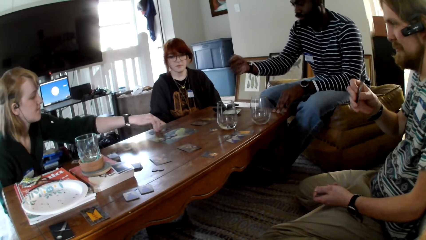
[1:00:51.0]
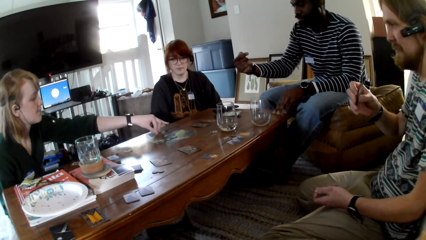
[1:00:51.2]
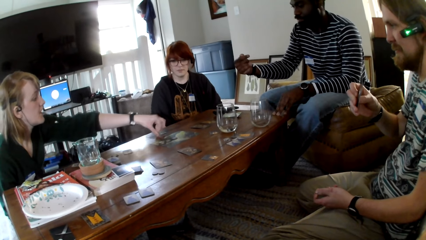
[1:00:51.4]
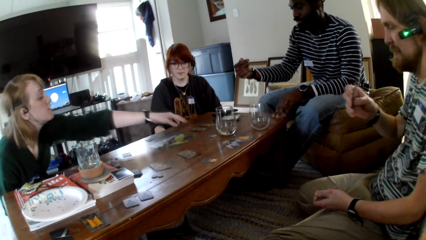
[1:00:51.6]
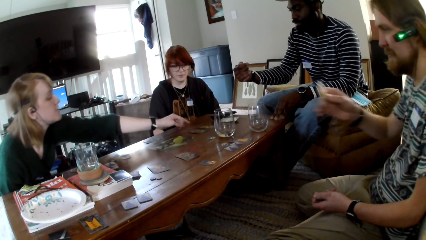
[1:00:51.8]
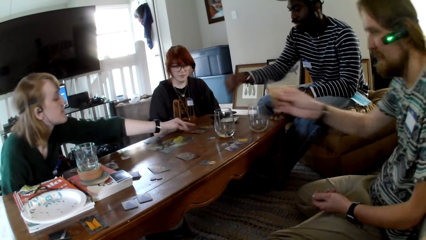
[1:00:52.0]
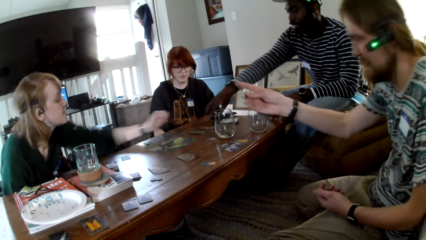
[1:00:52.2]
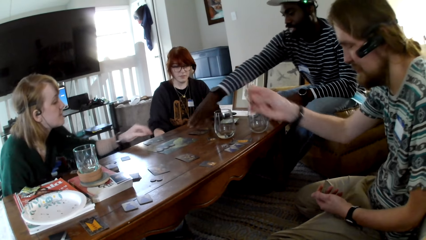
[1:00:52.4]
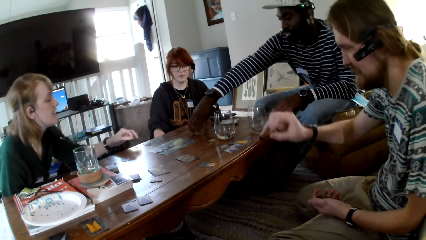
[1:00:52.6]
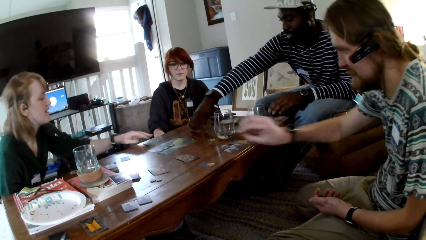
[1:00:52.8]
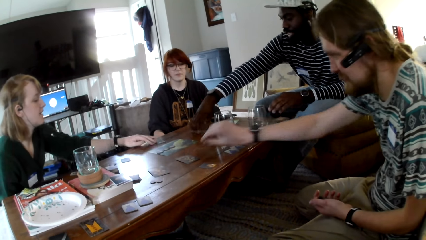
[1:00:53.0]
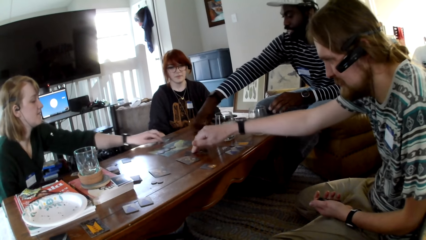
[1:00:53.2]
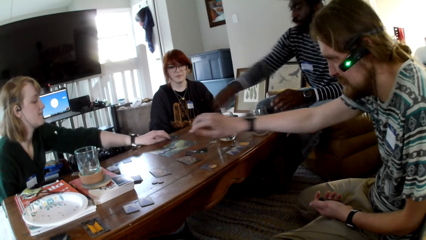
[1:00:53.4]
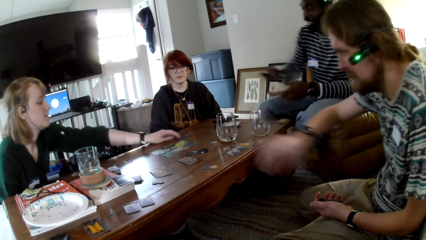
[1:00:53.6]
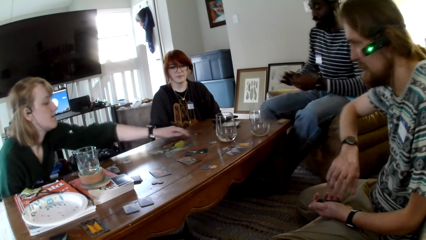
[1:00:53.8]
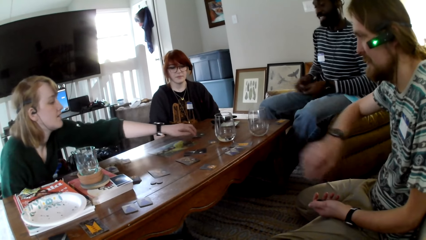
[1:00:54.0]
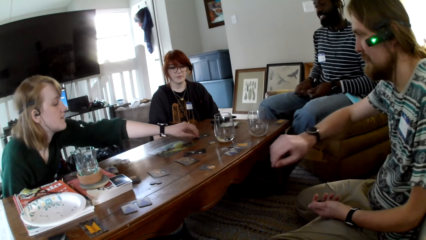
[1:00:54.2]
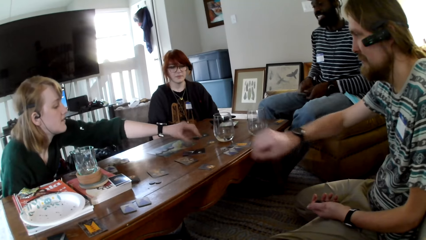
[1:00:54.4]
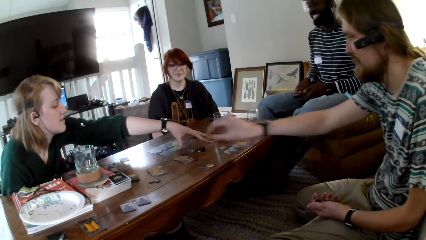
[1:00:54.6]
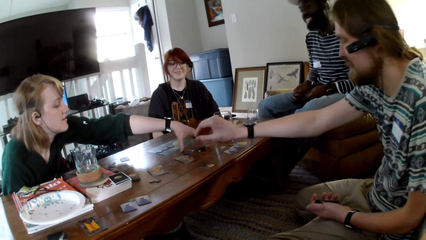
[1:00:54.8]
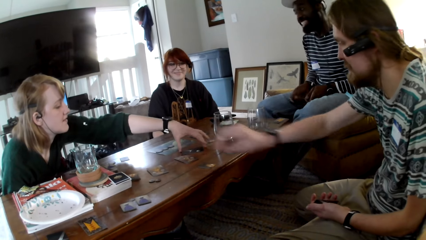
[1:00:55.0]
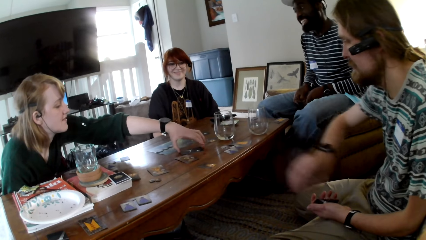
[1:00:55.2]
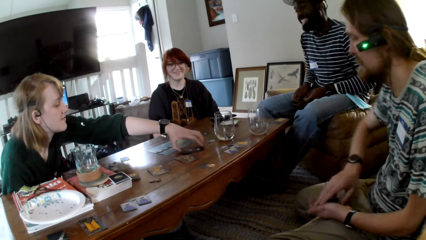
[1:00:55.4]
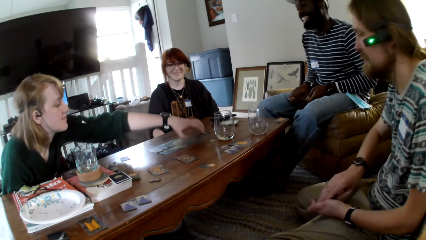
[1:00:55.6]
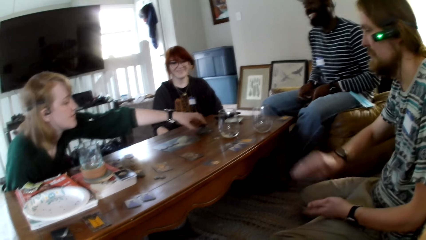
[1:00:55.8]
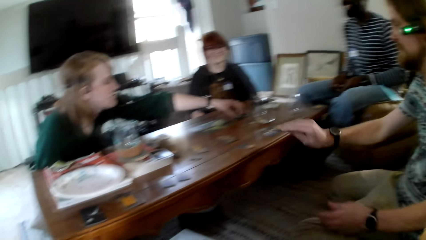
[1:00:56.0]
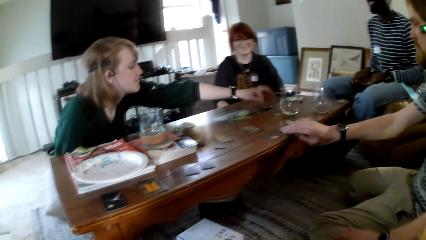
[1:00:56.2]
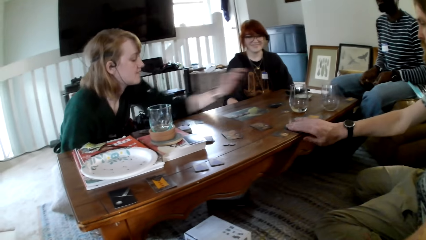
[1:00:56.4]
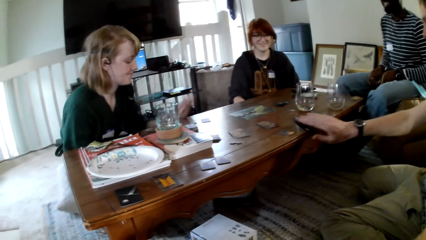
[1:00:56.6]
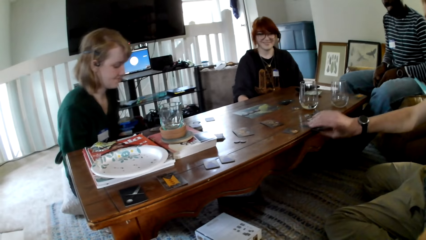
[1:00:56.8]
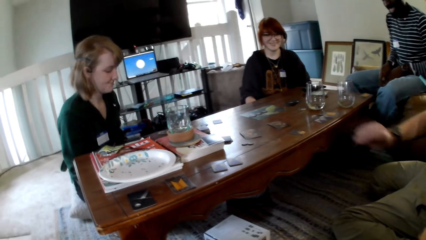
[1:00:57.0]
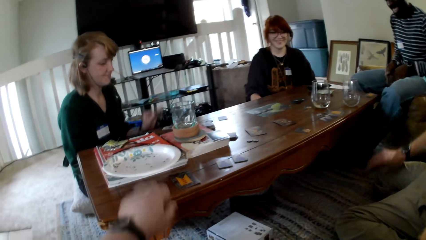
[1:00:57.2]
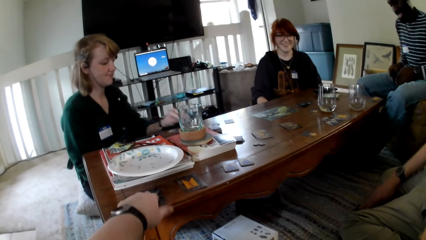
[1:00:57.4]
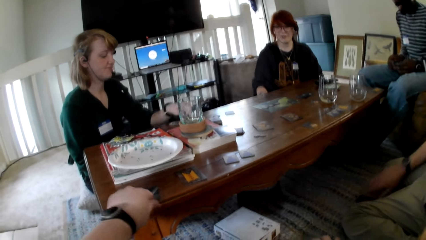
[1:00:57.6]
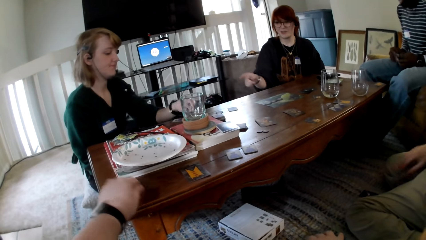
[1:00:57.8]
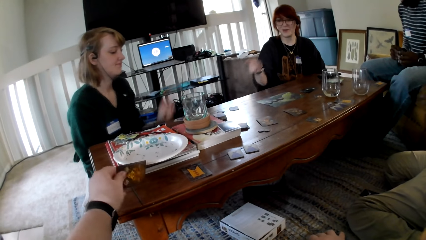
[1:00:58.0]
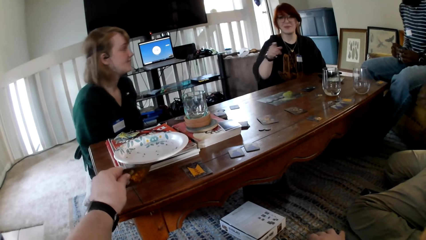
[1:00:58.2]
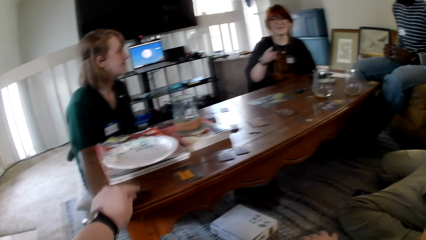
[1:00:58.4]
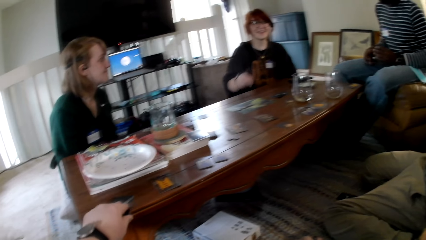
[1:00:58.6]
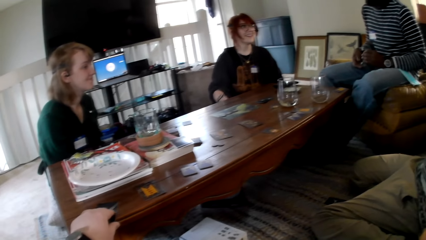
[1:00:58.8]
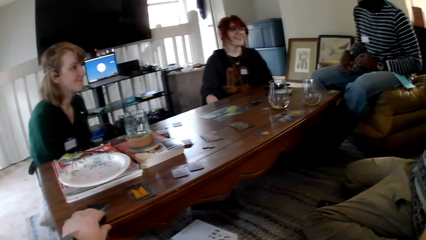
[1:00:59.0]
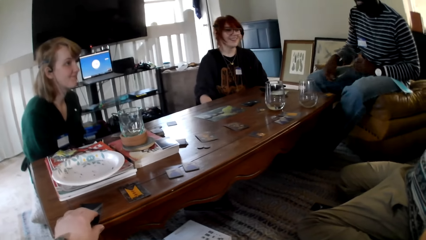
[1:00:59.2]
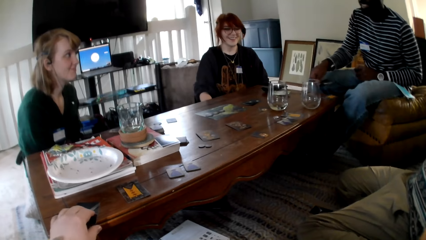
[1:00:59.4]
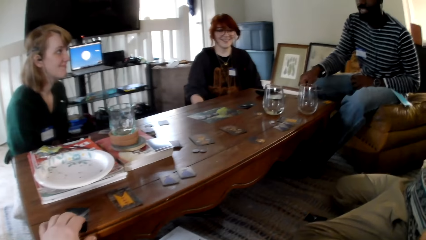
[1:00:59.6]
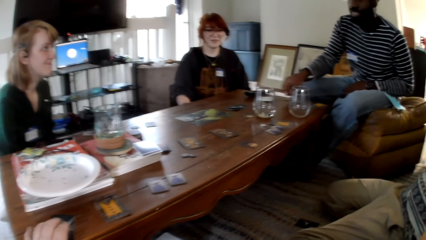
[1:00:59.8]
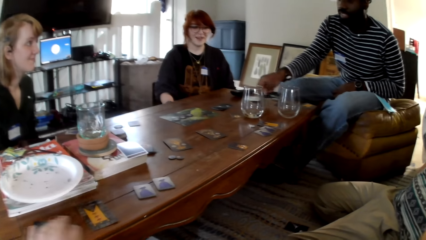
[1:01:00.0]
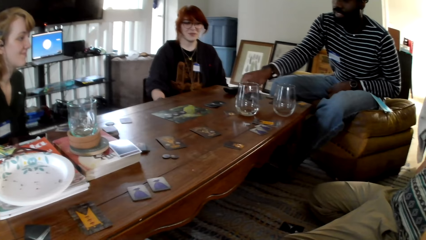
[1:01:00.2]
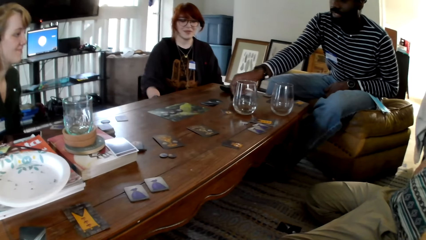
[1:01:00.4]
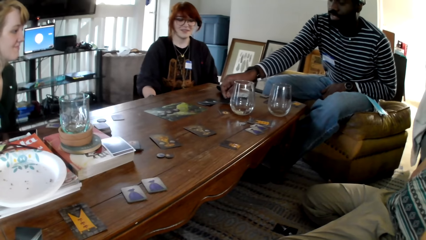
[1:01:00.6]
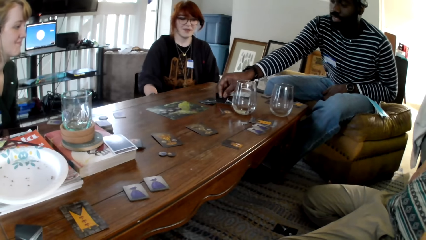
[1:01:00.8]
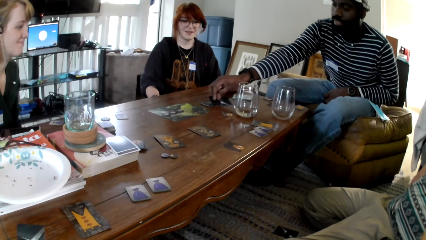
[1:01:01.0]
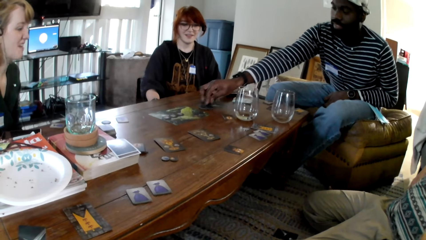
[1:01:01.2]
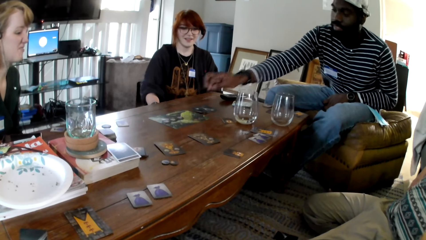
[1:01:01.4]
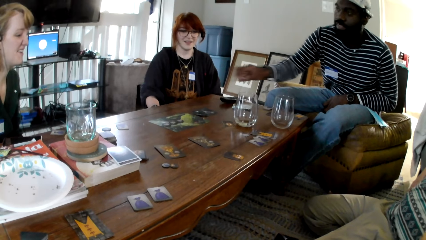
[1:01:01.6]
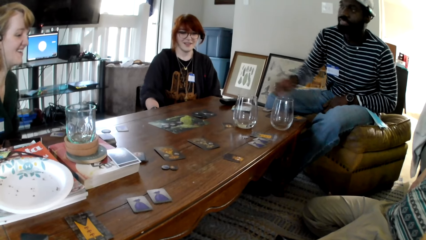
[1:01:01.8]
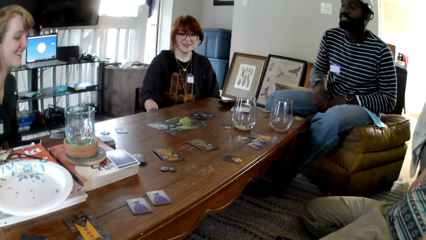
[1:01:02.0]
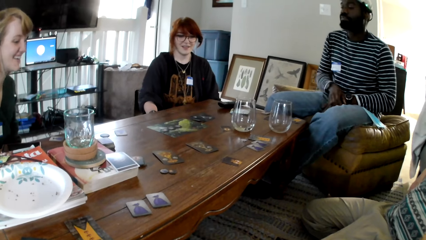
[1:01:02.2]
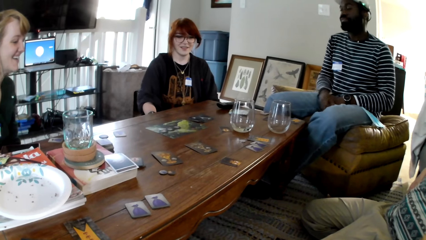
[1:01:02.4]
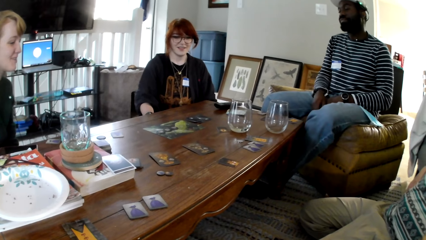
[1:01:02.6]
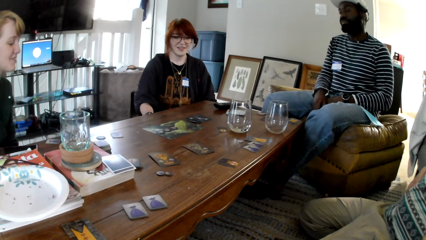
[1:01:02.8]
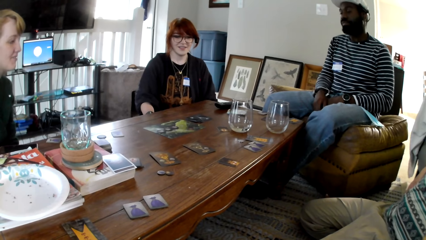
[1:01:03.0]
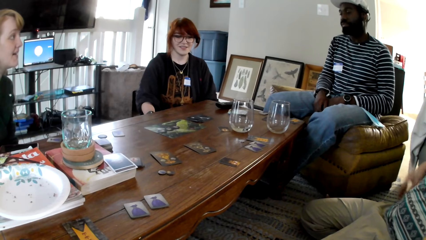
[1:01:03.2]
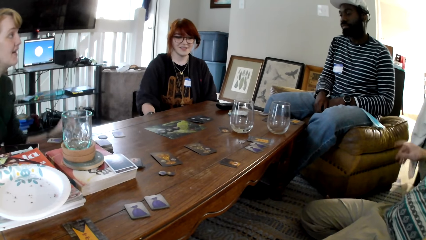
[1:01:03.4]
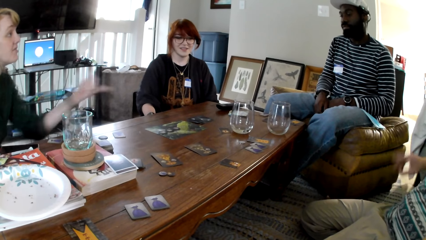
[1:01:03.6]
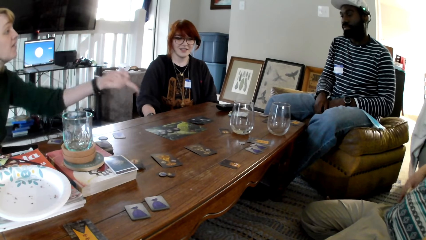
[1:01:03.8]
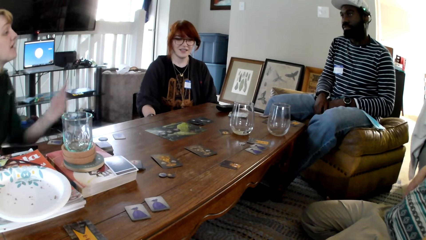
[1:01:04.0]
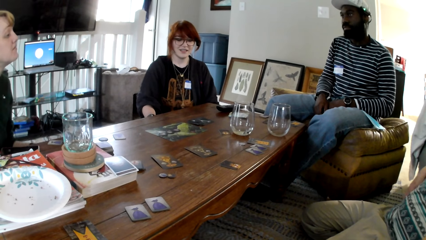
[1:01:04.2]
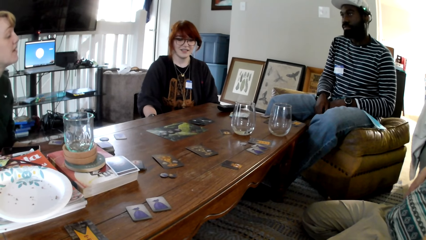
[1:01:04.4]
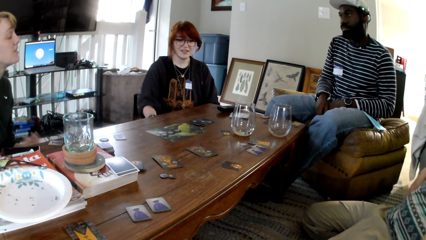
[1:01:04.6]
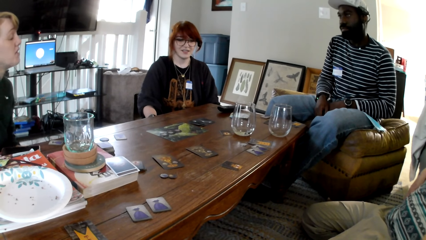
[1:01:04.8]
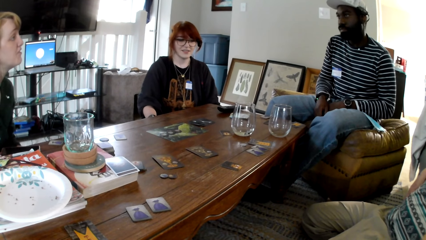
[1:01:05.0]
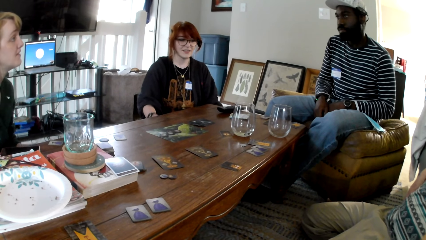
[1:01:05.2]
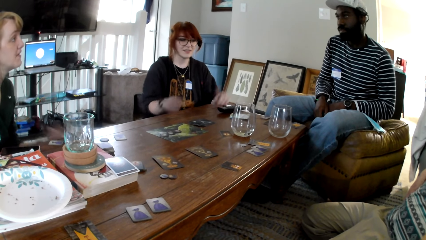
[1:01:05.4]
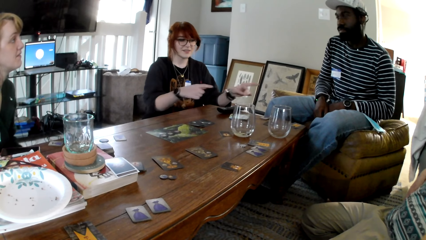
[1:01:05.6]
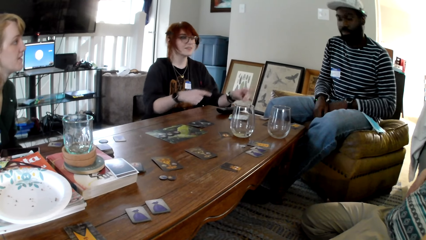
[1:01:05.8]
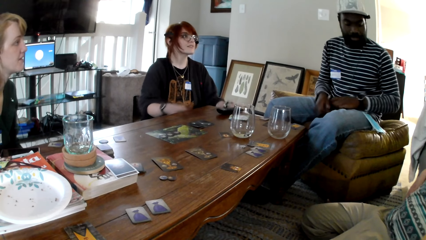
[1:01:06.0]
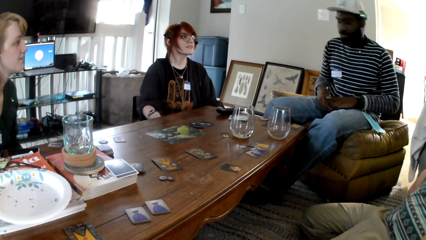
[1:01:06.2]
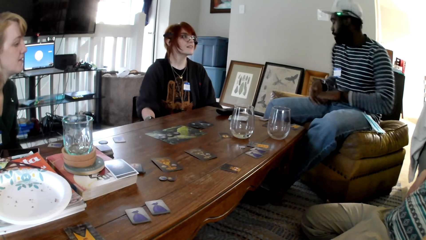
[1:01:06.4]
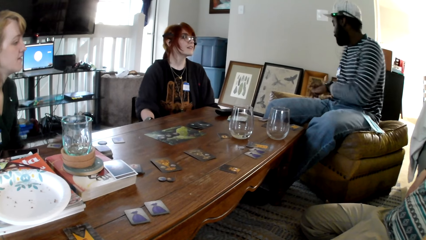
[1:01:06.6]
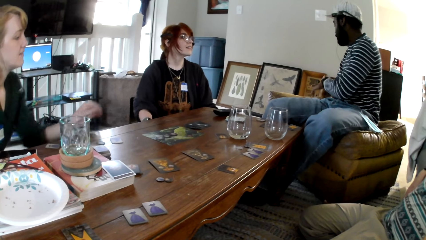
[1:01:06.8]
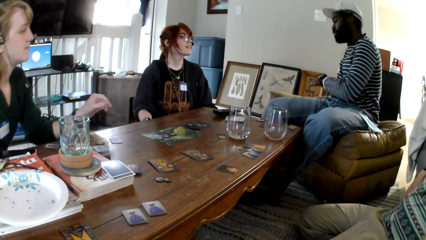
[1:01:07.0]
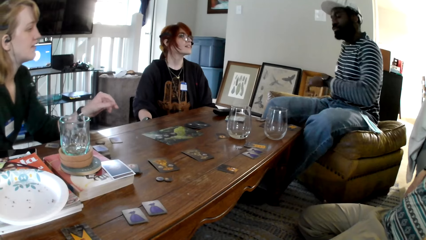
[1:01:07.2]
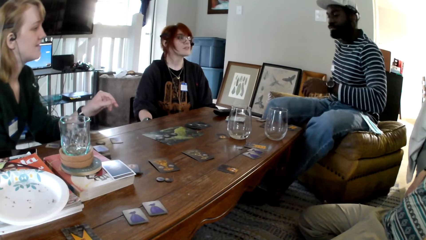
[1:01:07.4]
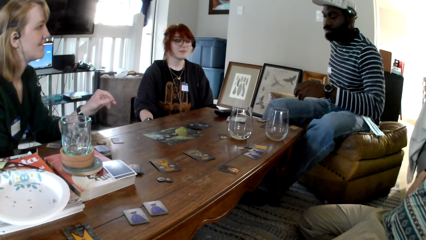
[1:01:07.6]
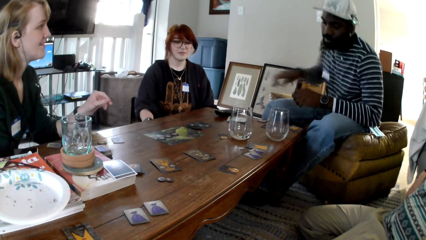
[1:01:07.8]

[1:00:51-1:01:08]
The other woman puts the card on the table. The third person moves the cards on the table. The other person stretches his right hand. The camera wearer touches the card on the table. The other person stretches his right hand again. The first man puts the card on the table. The other woman talks to the first man.
